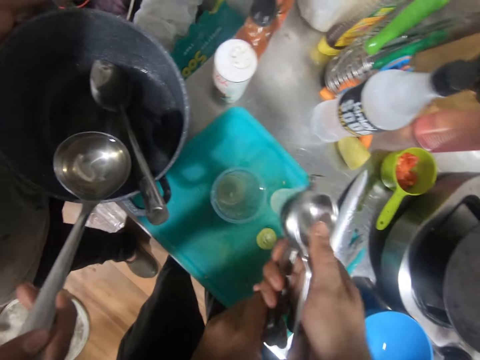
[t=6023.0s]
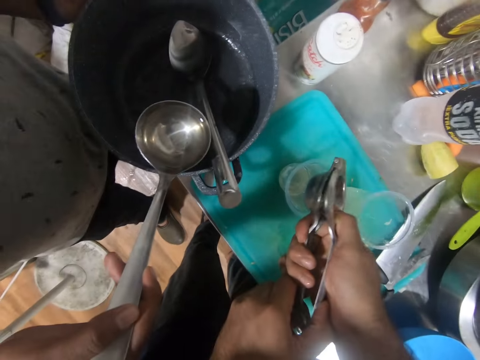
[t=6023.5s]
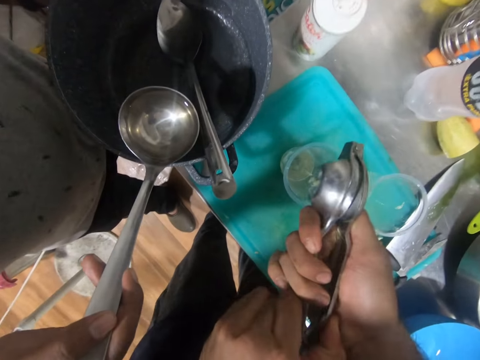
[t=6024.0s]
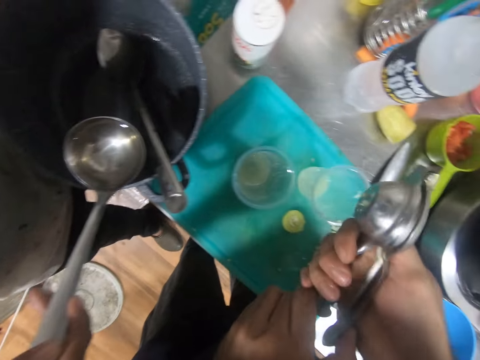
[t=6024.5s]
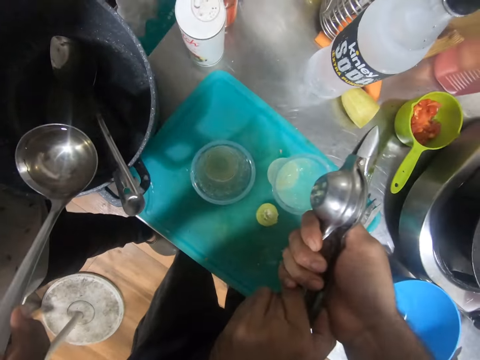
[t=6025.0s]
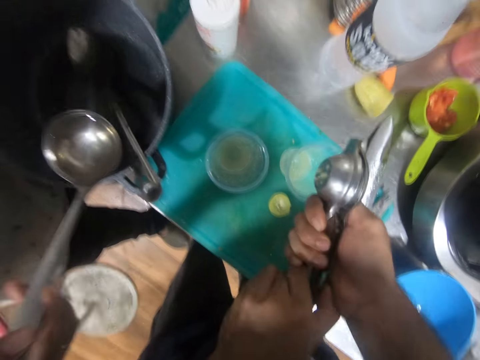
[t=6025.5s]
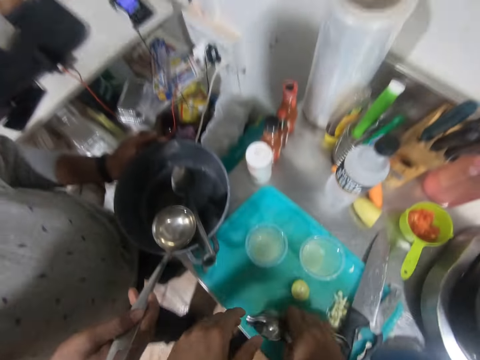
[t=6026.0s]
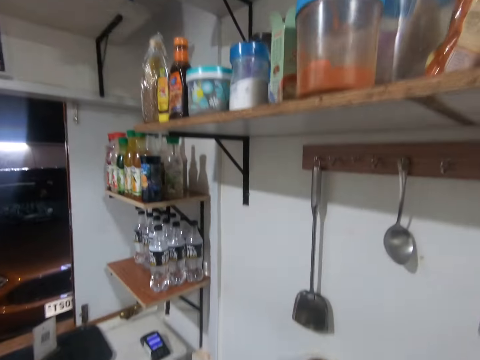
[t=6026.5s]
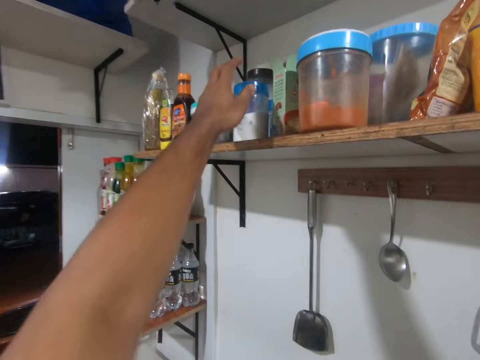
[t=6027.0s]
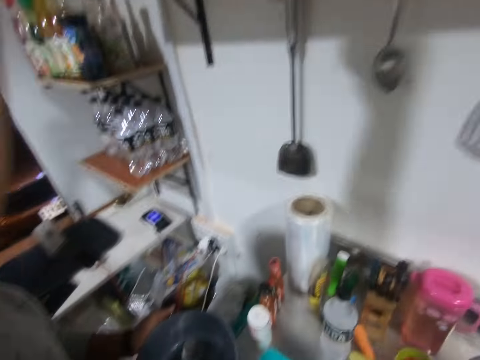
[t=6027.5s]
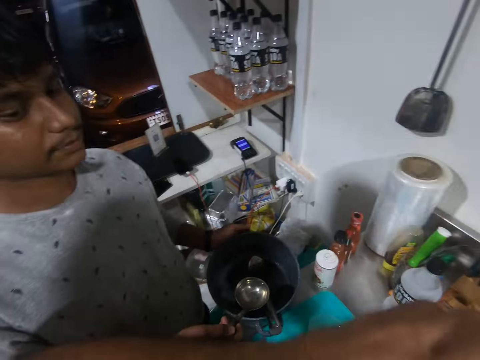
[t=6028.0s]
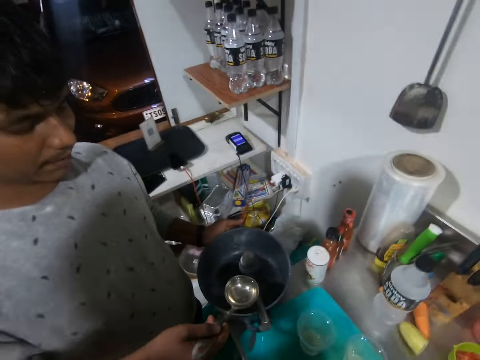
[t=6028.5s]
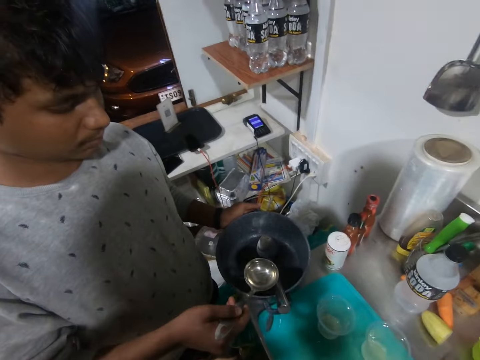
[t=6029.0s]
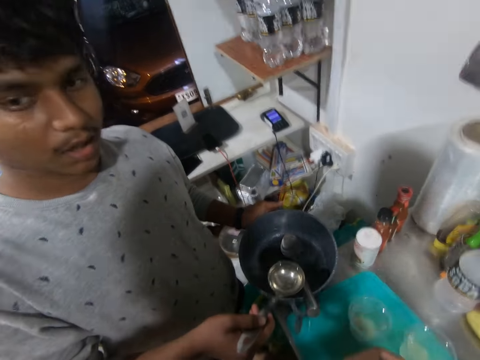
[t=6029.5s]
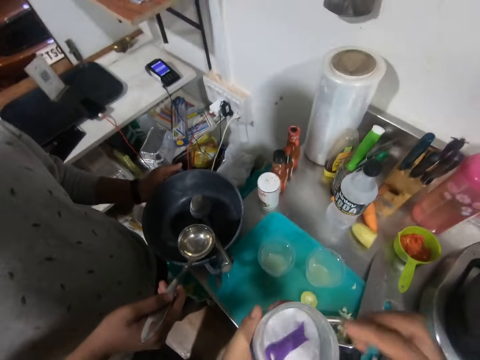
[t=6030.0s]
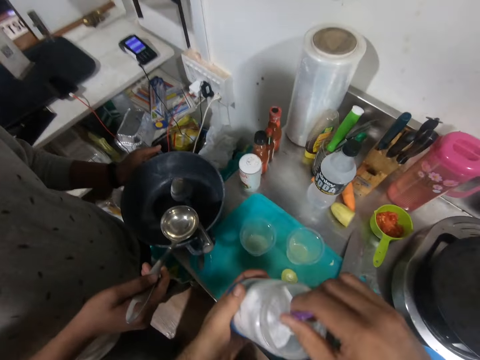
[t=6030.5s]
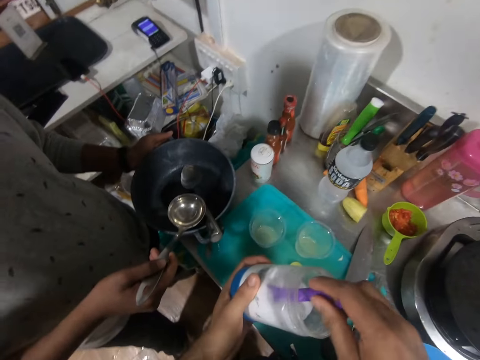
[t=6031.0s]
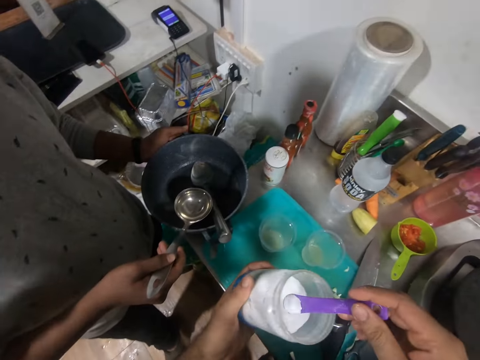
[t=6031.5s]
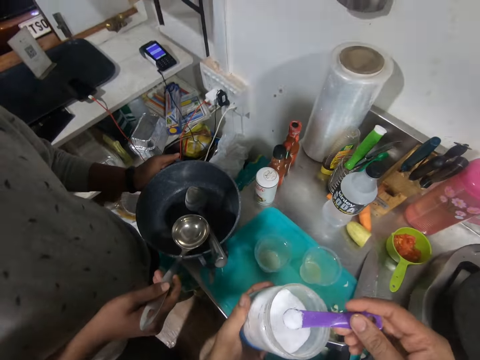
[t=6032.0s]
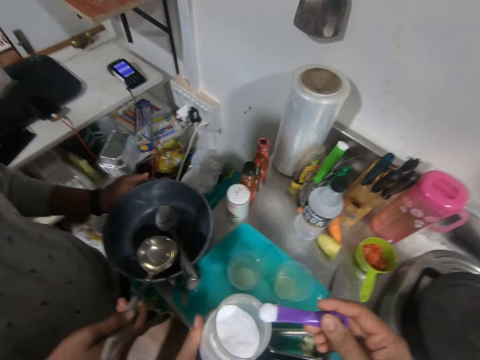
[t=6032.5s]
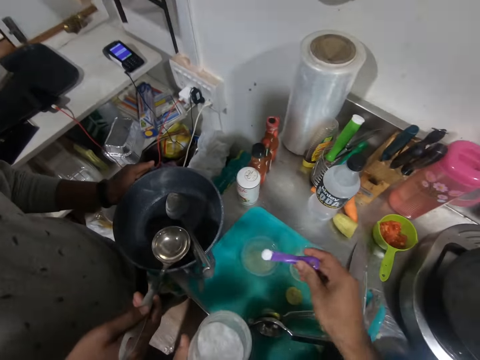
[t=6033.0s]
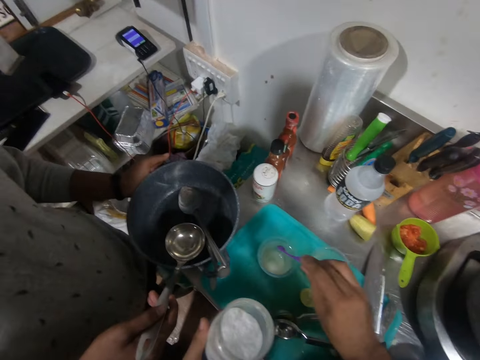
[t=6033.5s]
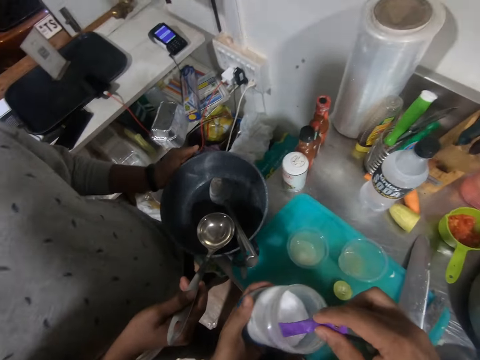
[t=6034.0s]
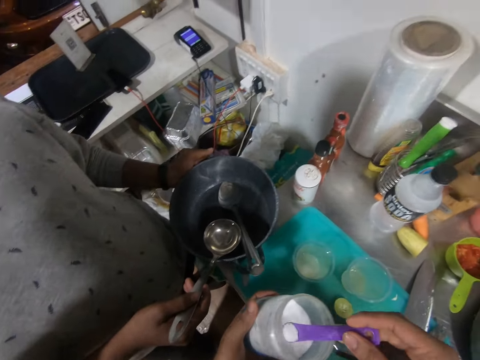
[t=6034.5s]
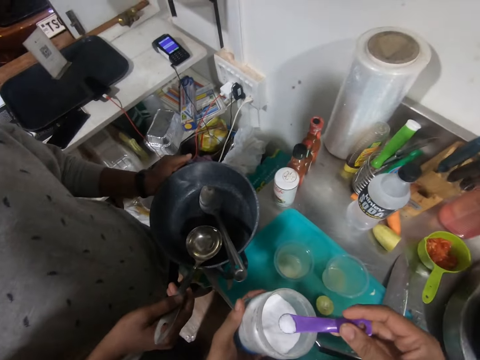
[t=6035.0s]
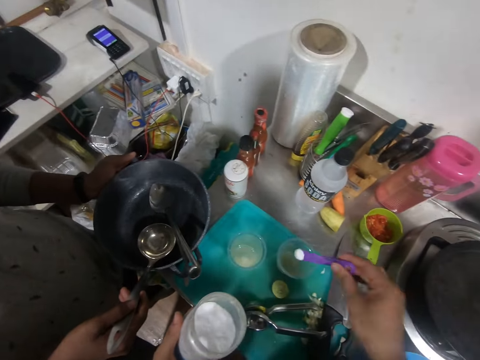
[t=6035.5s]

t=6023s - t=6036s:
The camera wearer squeezes lemon in a different cup. They squeeze lemon in another cup. They put the lemon squeezer on the cutting board. They pick out a jar of sugar or a container from the shelf. They remove a hand from the container. They put sugar inside the lime cups from the jar. They pick up a scoop spoon. They scoop something and scoop something again.

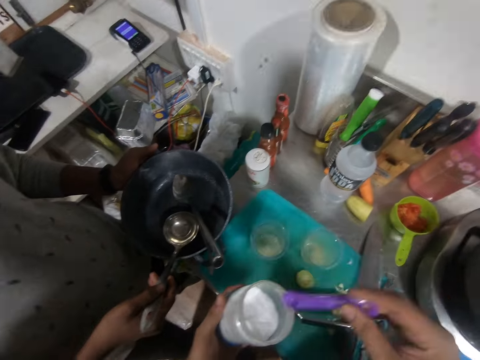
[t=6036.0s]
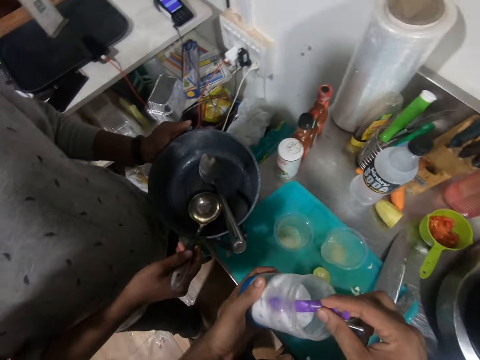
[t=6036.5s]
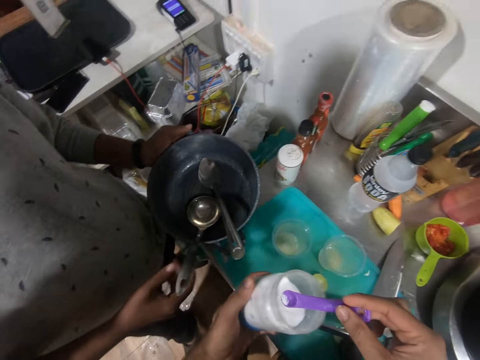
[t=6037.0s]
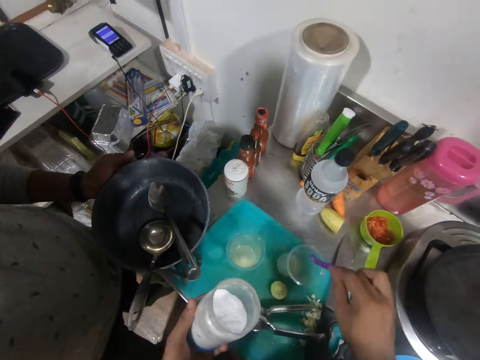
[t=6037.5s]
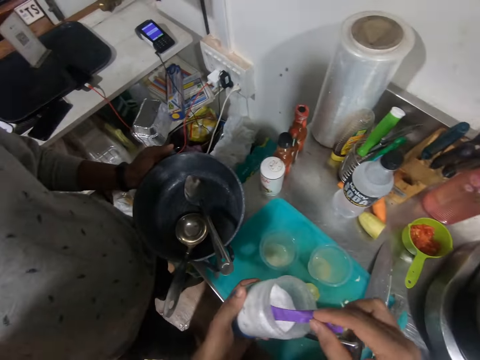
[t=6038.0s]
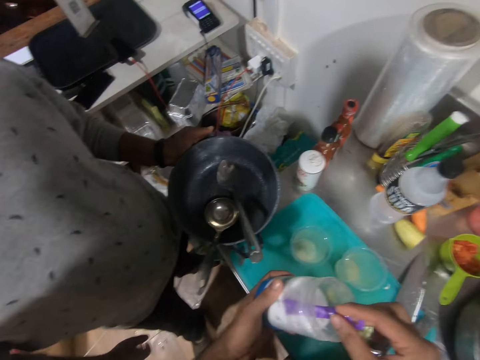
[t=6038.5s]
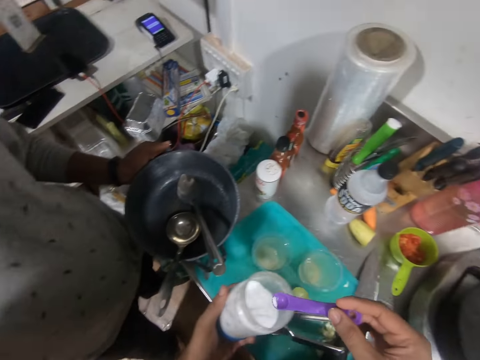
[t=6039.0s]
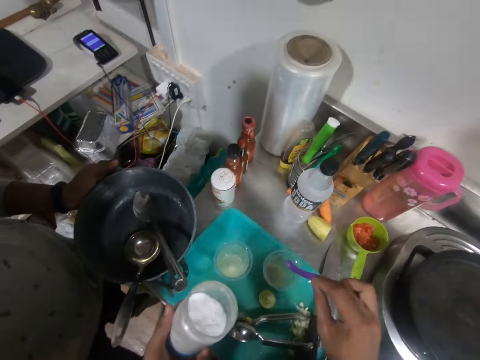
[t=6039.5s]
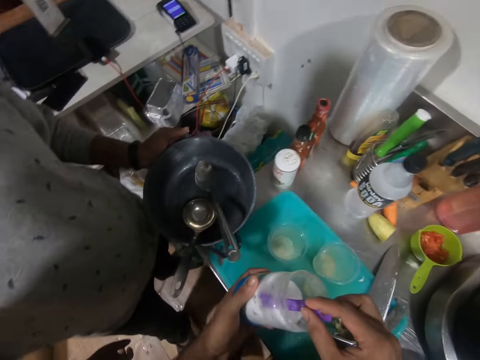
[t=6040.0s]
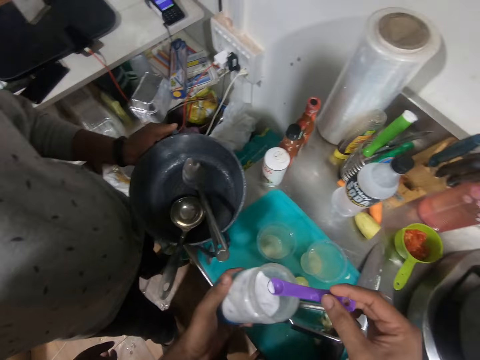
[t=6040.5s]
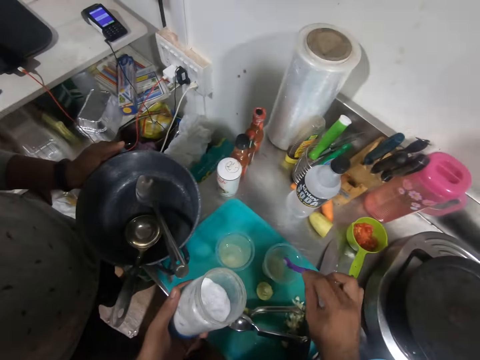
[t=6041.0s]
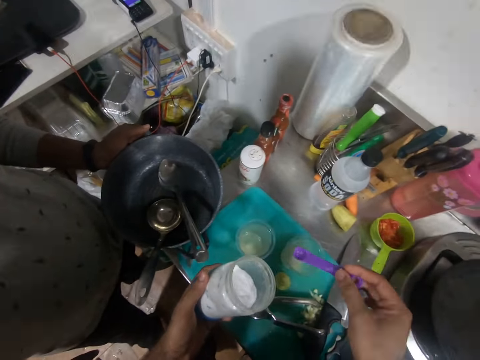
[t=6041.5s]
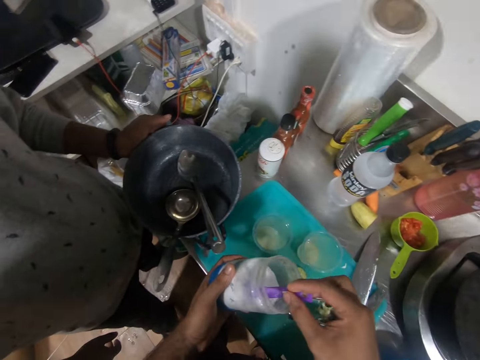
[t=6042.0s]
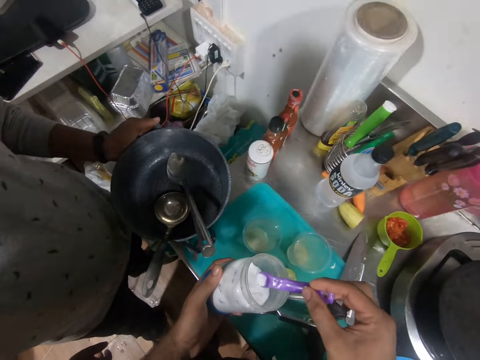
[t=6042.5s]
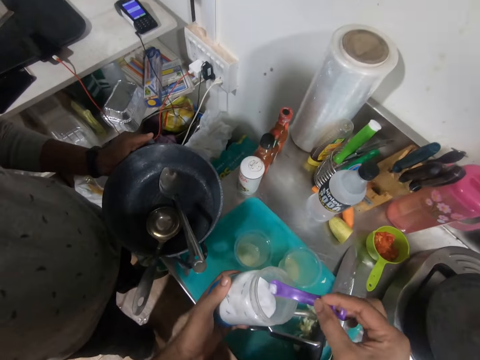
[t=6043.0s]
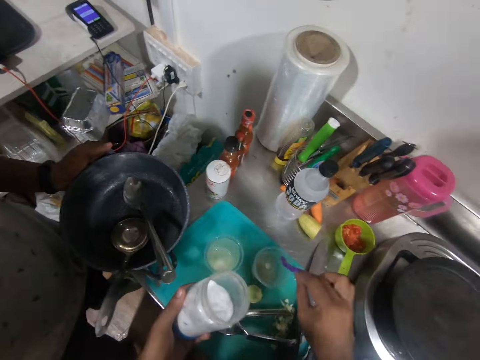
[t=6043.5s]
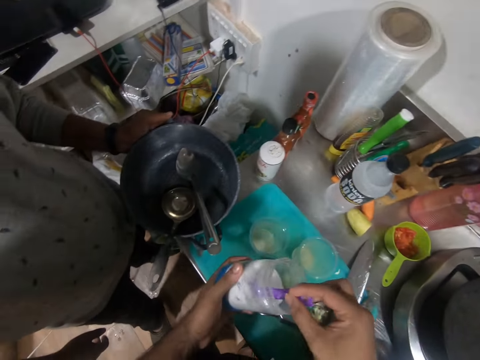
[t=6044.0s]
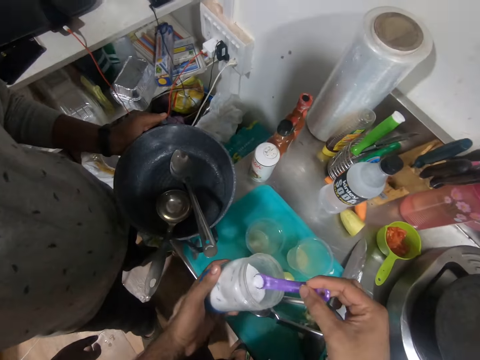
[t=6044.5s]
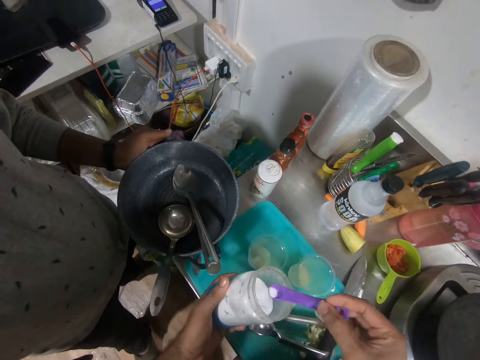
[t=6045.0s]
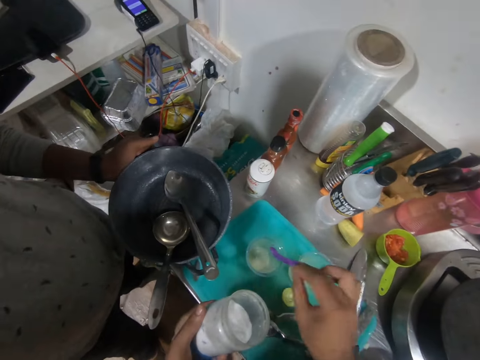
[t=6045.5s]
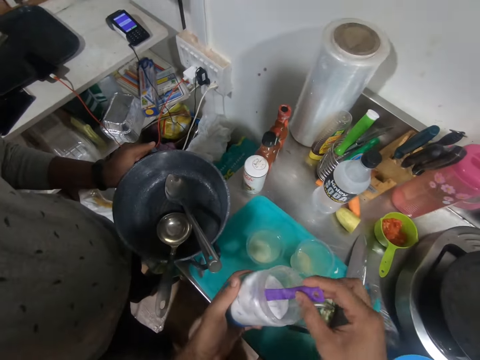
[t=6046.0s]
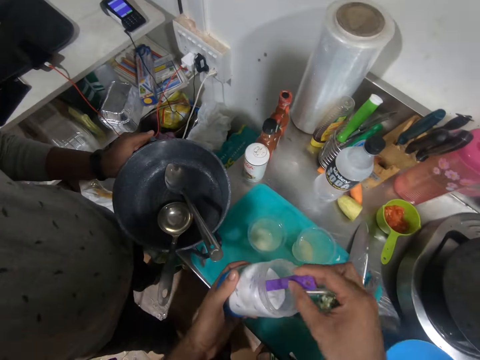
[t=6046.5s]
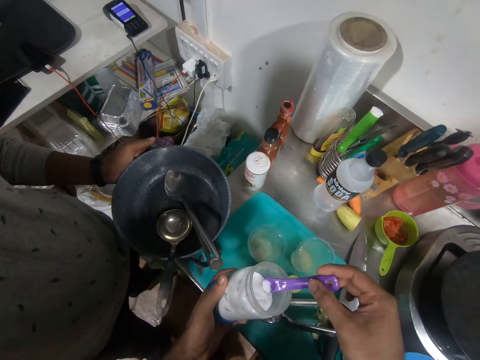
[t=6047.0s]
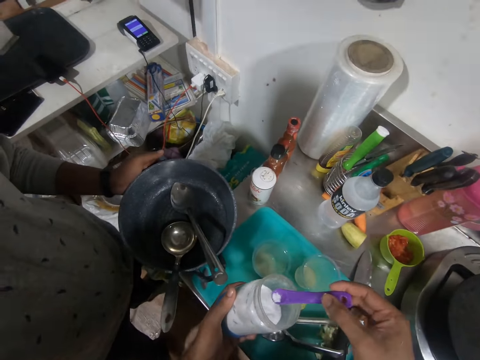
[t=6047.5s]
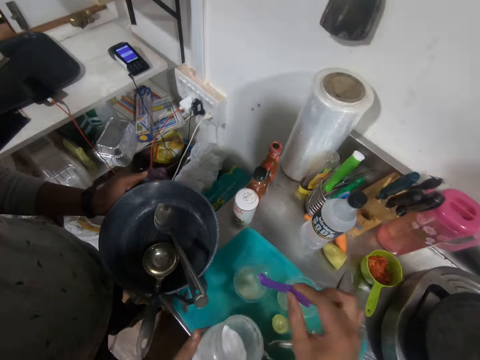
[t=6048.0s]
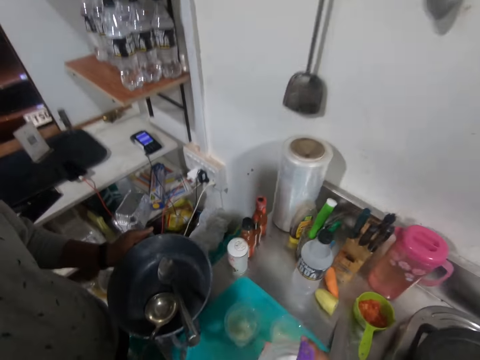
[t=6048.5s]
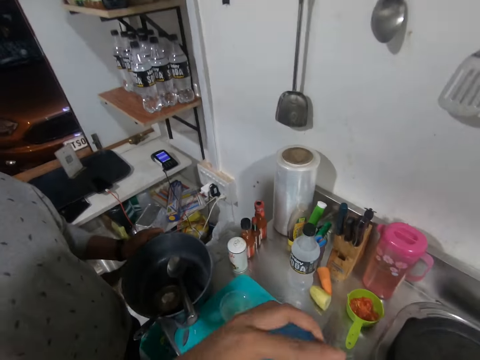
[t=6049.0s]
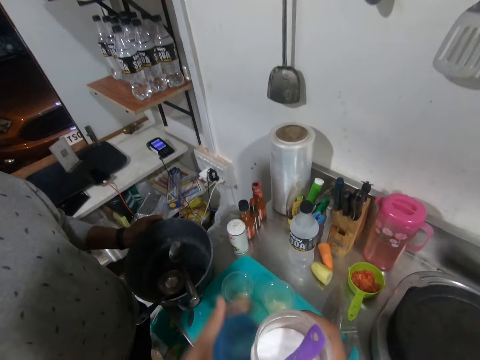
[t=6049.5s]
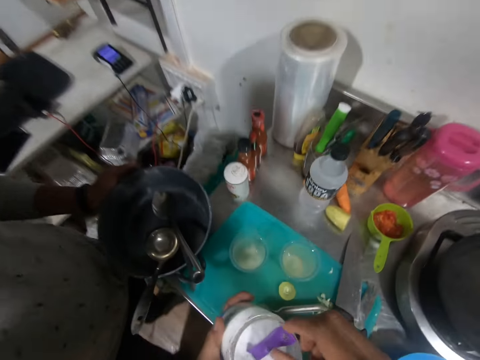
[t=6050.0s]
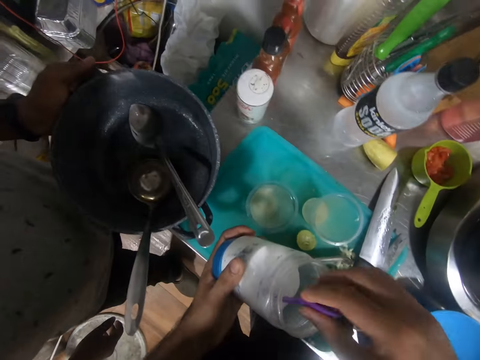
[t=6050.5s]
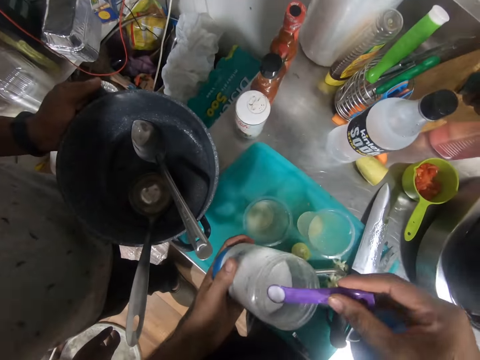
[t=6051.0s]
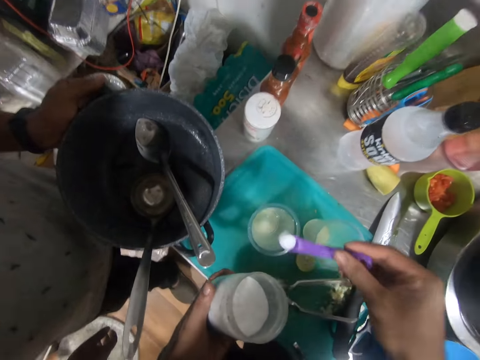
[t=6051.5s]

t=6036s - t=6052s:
The camera wearer puts something in the lemon. They scoop something. A man puts the ladle spoon in the wok. The camera wearer puts something in the lemon juice. They scoop something. They put something in the lemon. They scoop something. They put something in the lemon. They scoop something. They put something in the lemon. They scoop something. They put something in the lemon. They scoop something. They put something in the lemon. They put the scoop spoon in something. They exchange the container to the other hand. They close the sugar jar. They remove the lid from the container. They pick up the scoop spoon. They put sugar inside the lime cups from the jar. They scoop something.
